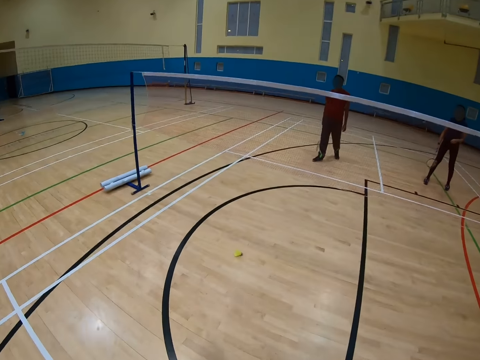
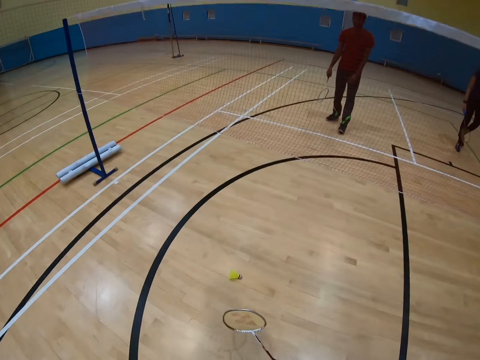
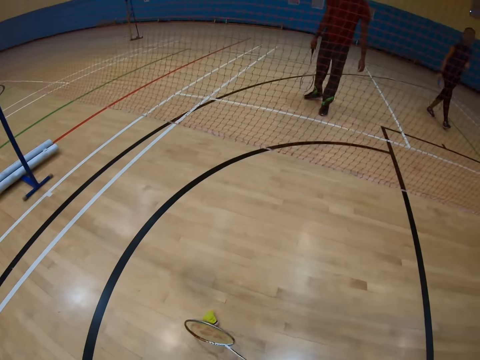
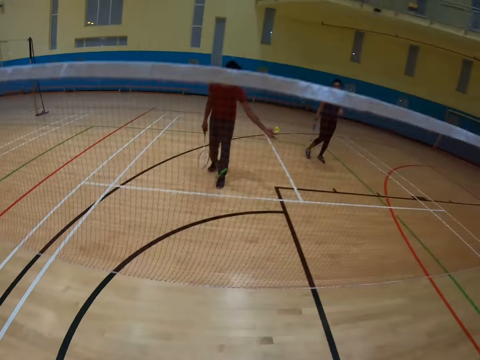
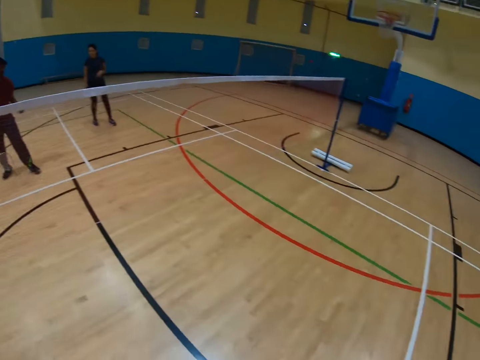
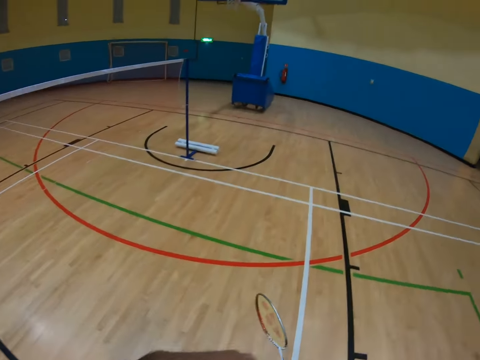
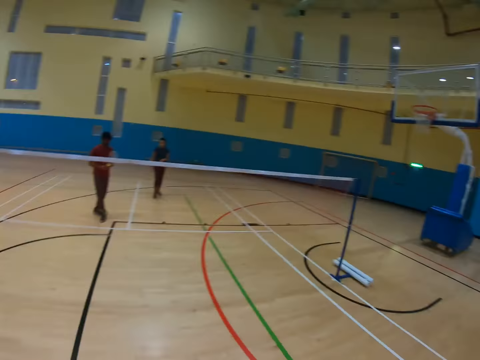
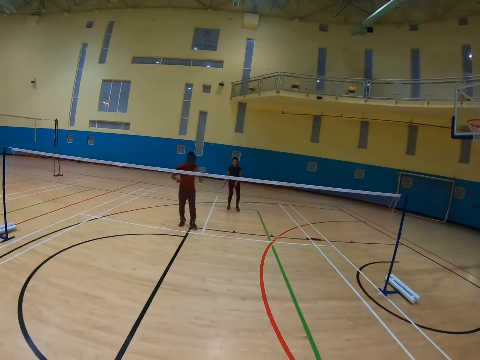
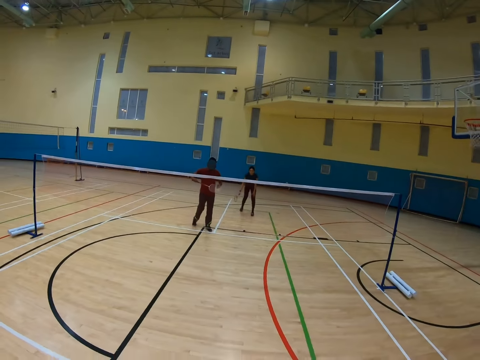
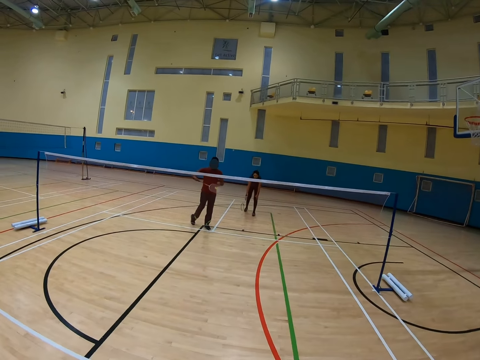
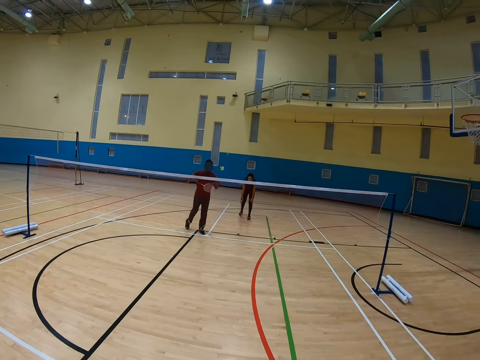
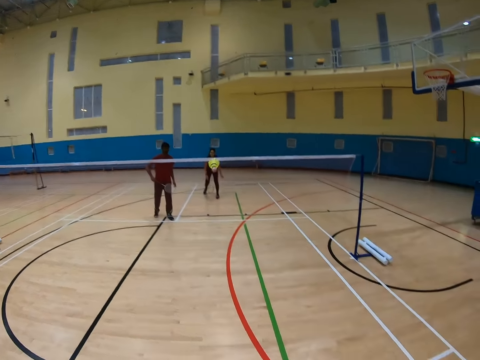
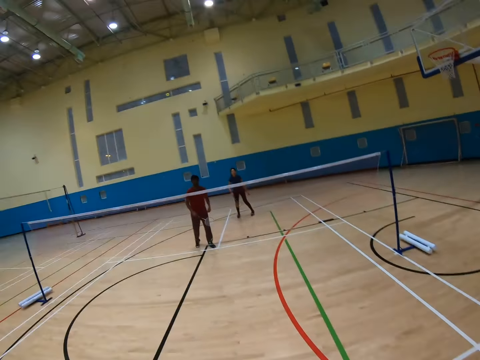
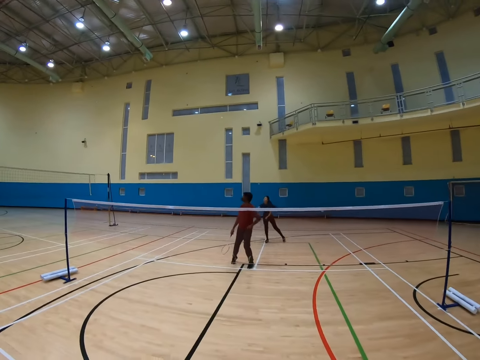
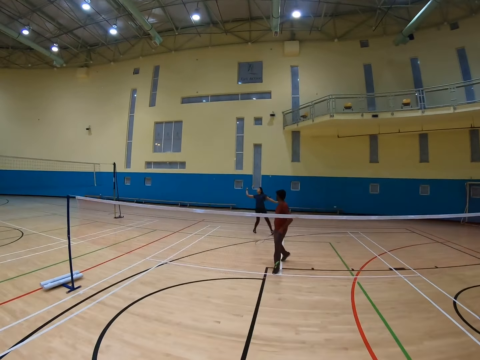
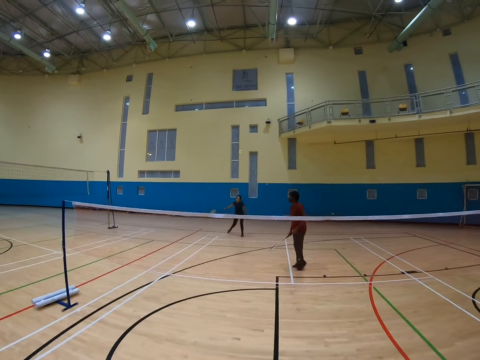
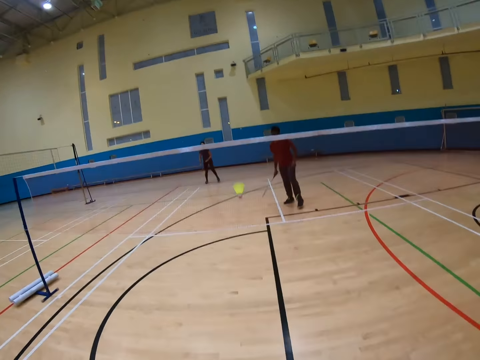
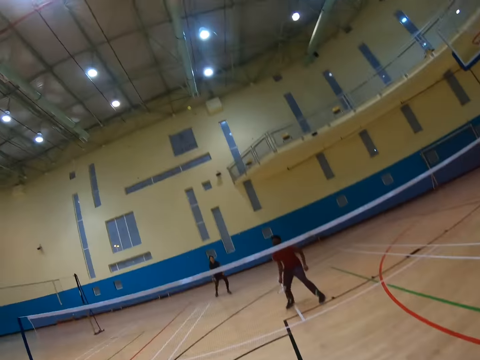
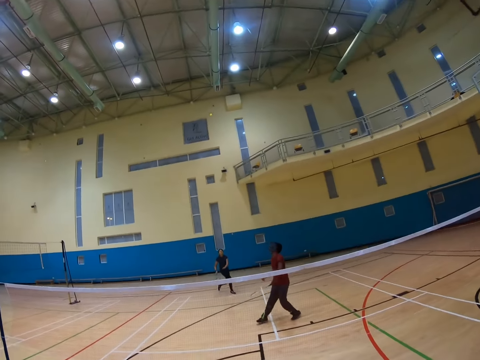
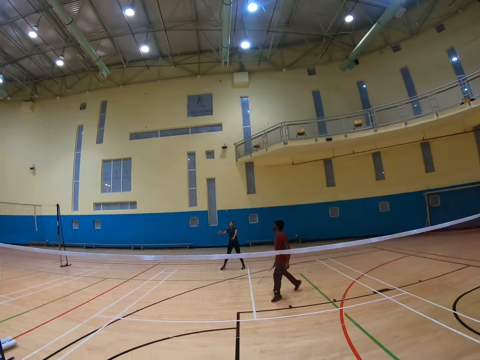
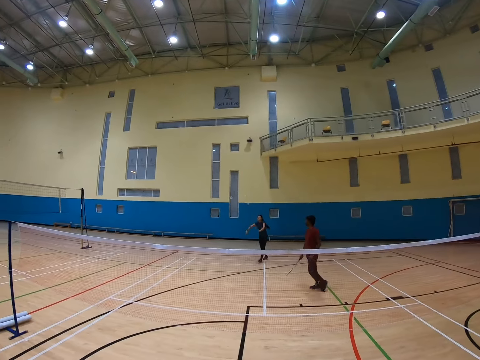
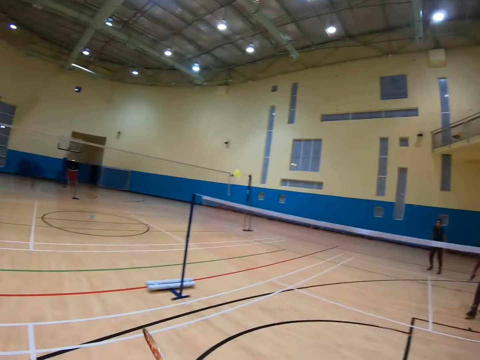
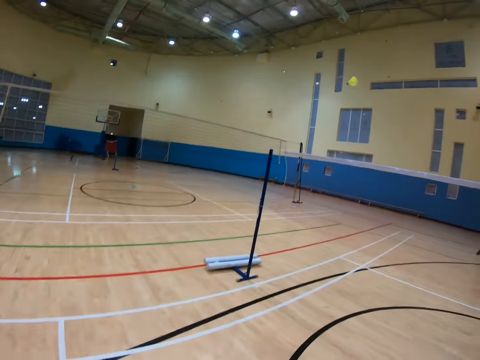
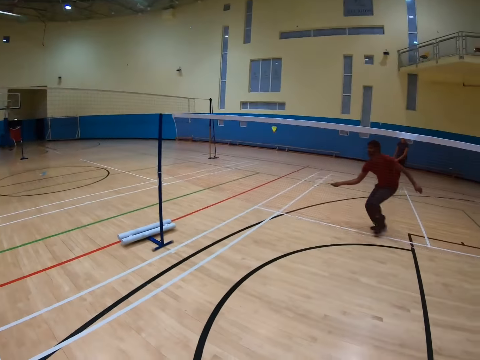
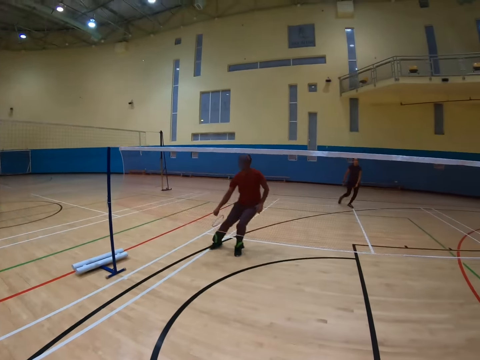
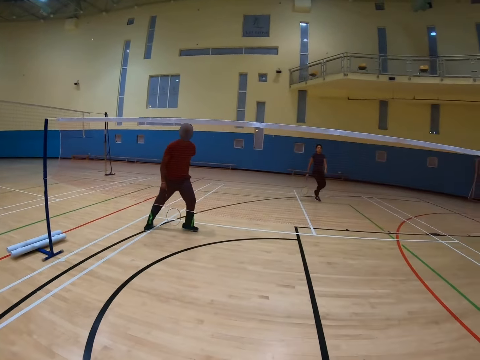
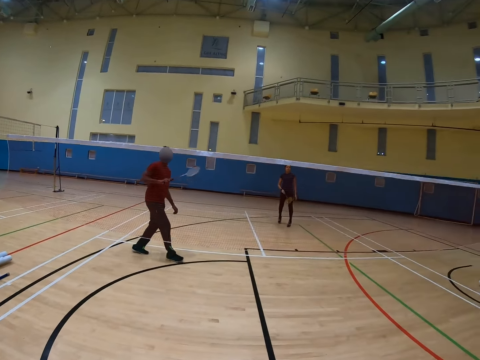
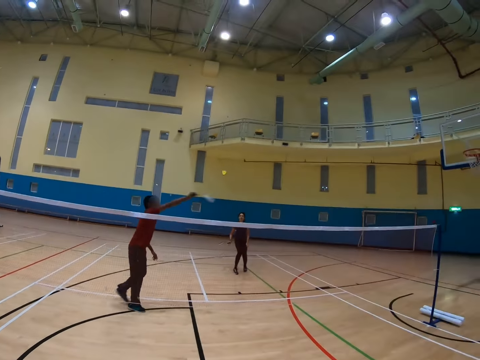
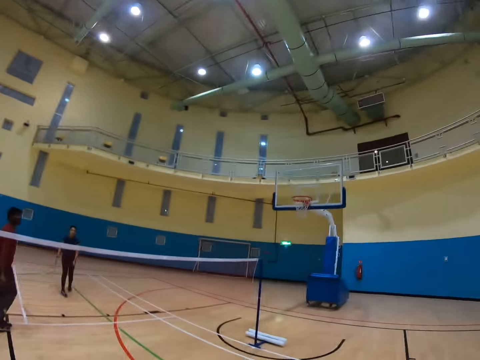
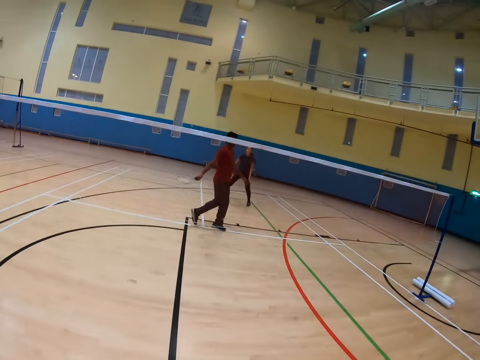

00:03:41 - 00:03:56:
The camera wearer picks up a shuttle with the racket. They play badminton with a man, another man and a woman.

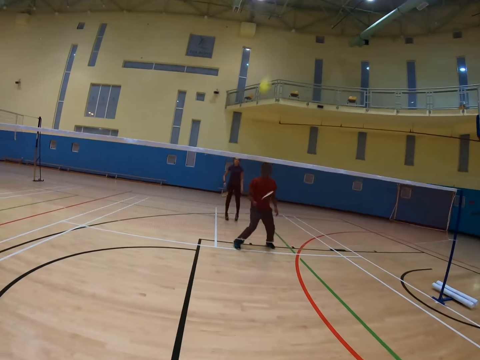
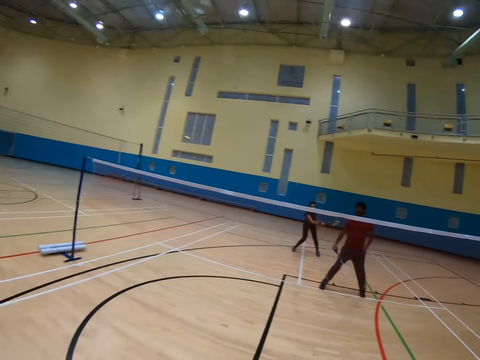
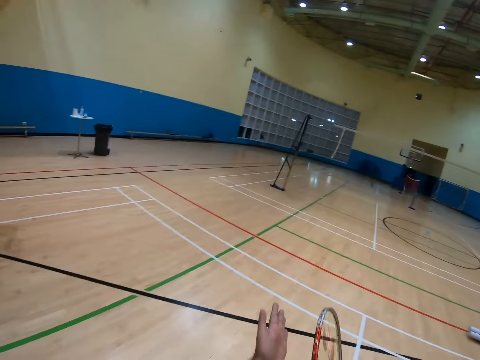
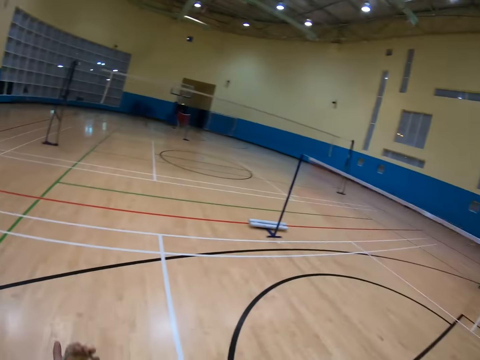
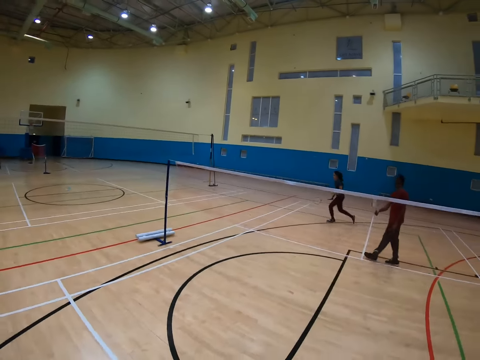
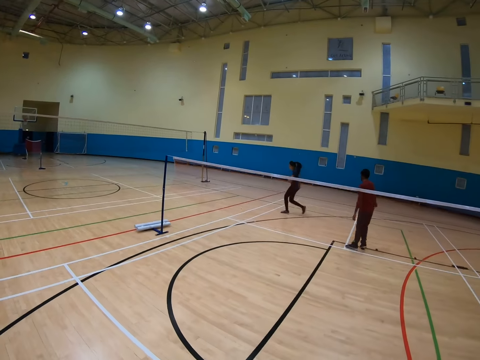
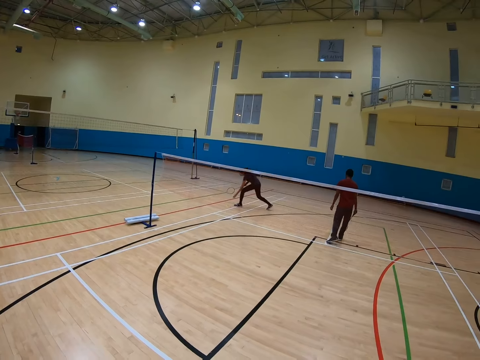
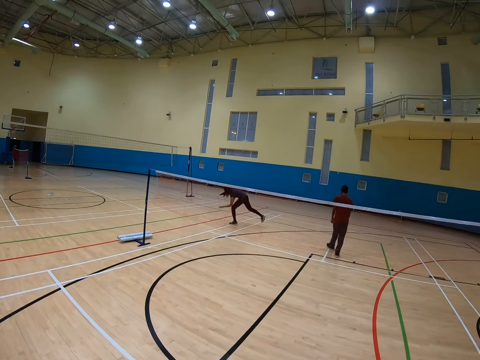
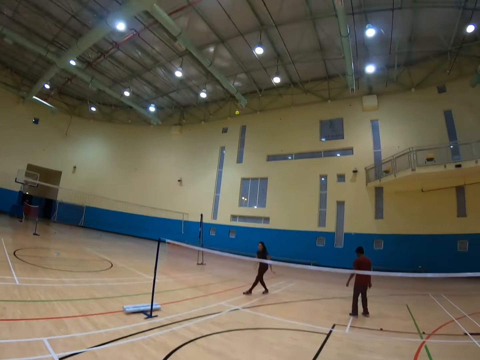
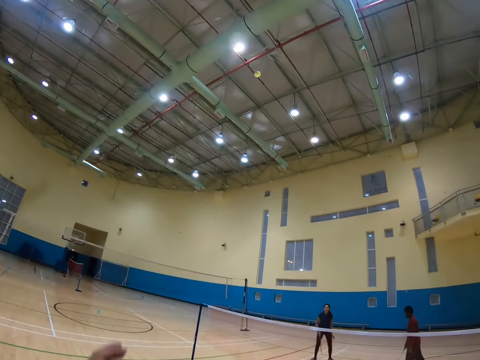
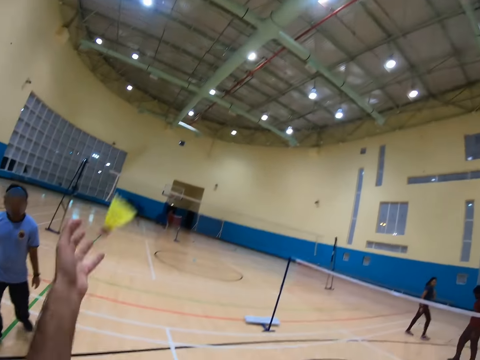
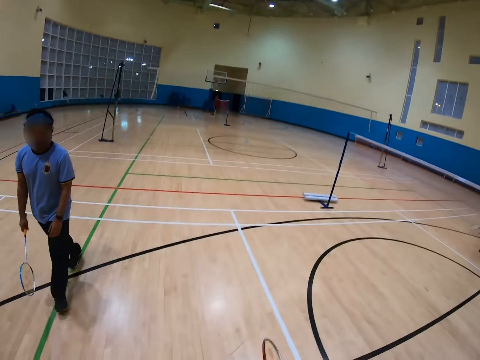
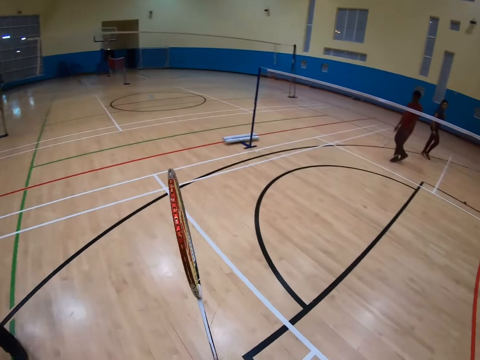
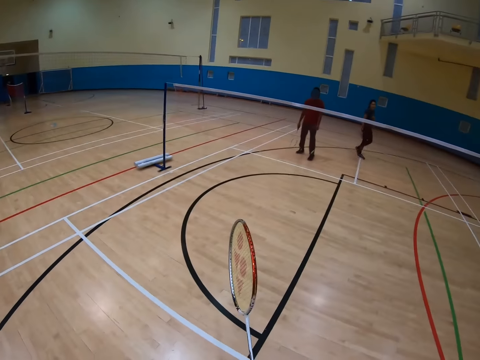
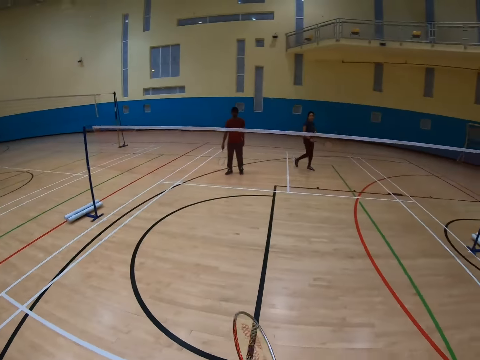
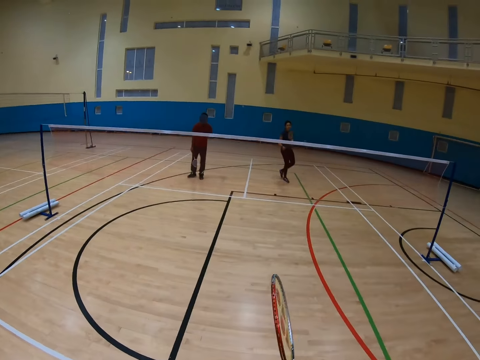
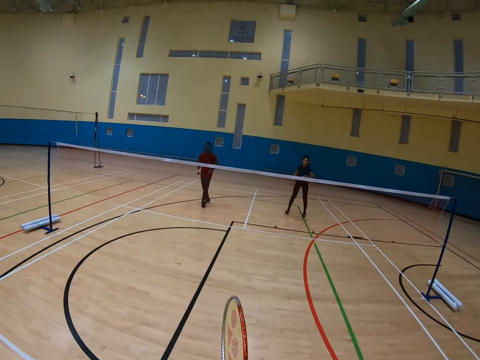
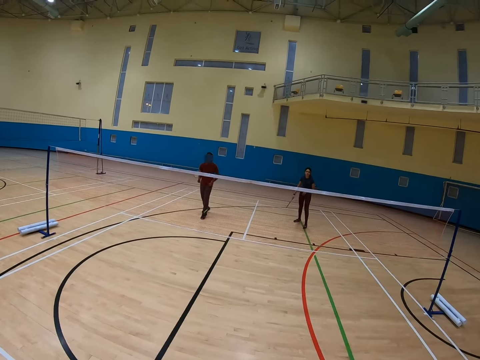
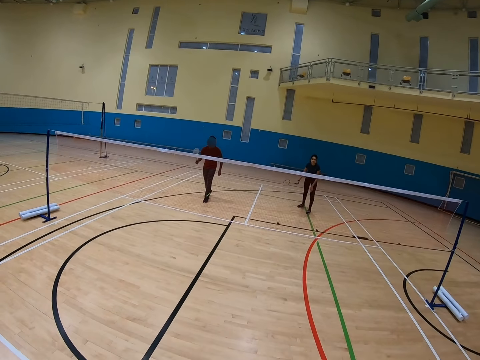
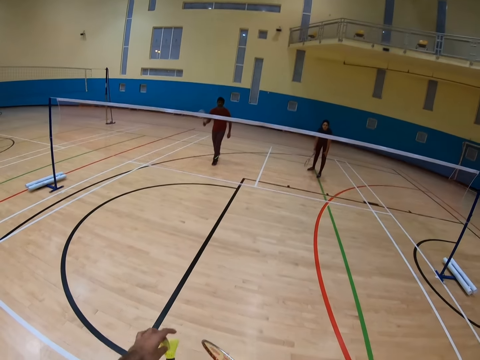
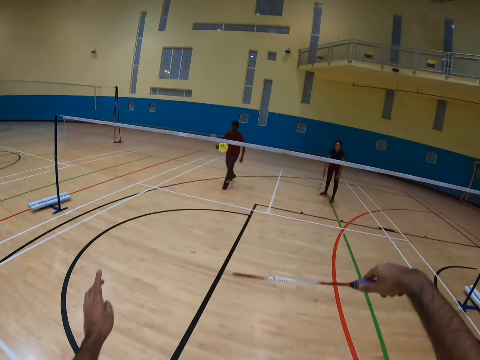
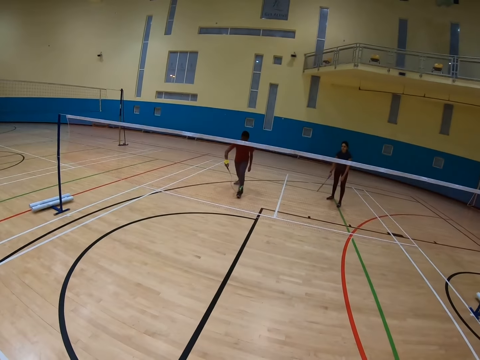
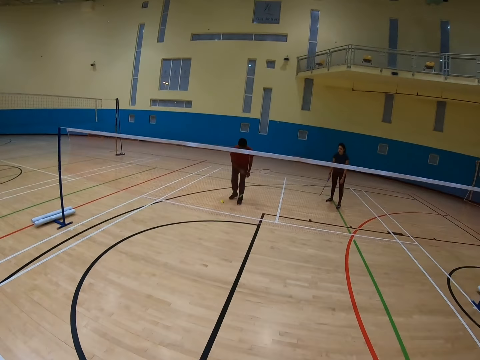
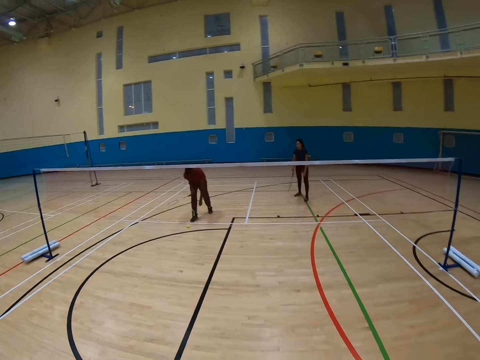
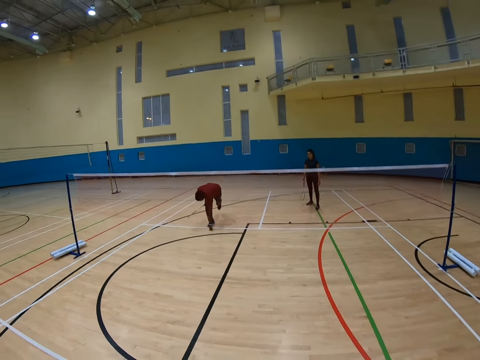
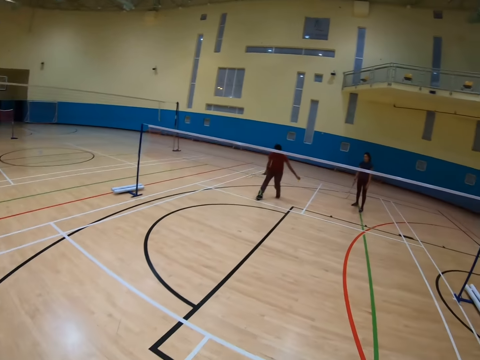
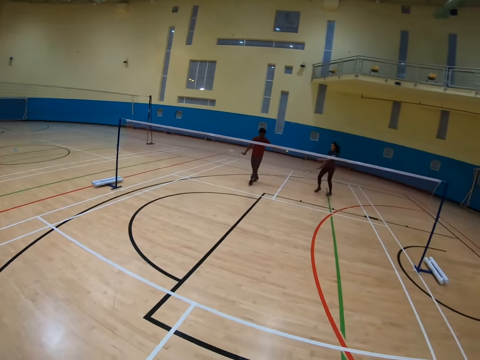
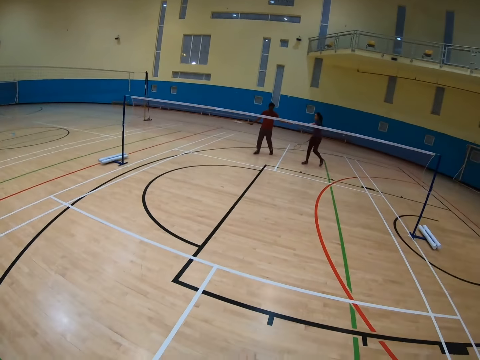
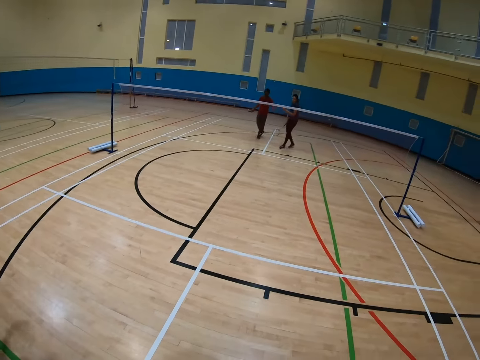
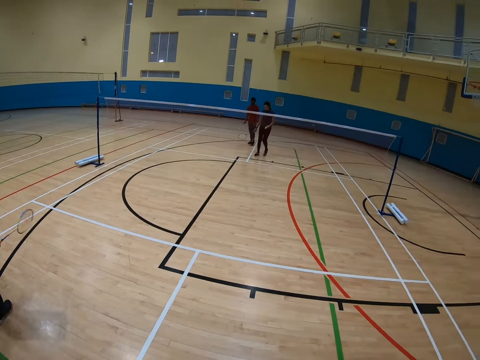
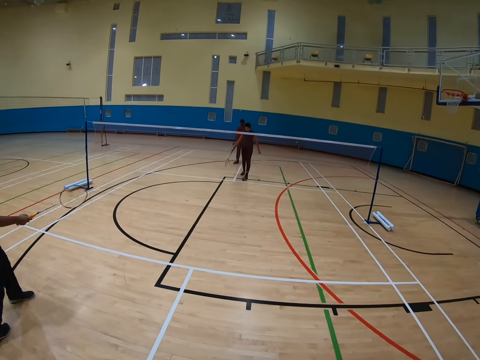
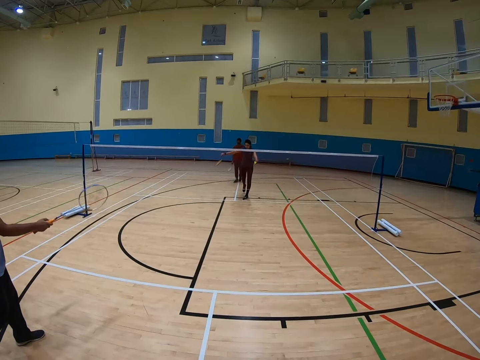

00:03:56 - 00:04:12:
The camera wearer catches a shuttle with the hand. They play badminton with a man, another man and a woman.
